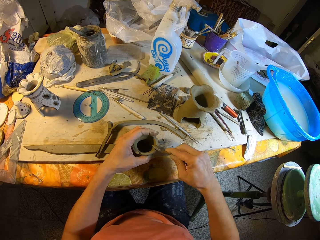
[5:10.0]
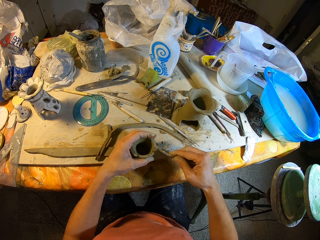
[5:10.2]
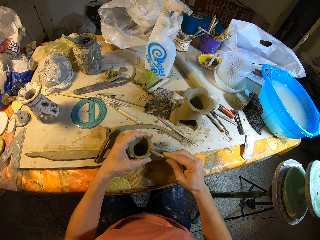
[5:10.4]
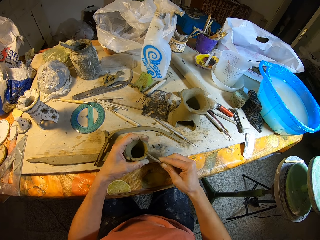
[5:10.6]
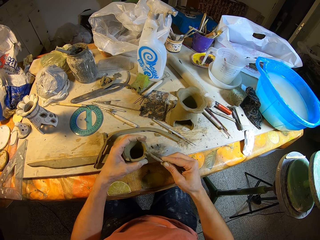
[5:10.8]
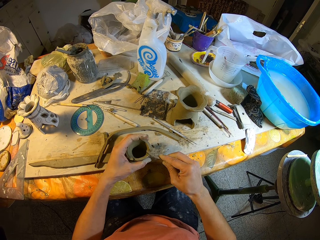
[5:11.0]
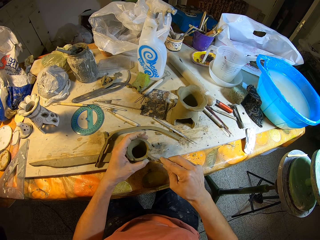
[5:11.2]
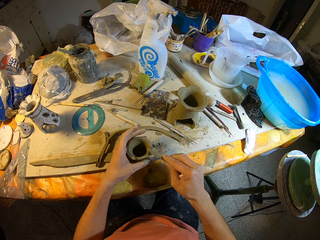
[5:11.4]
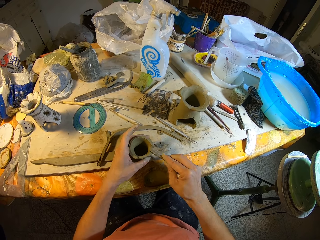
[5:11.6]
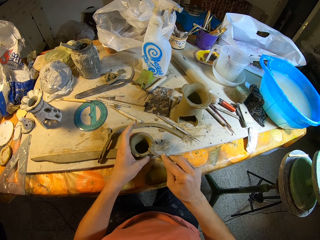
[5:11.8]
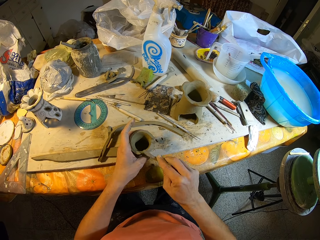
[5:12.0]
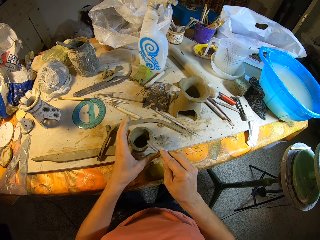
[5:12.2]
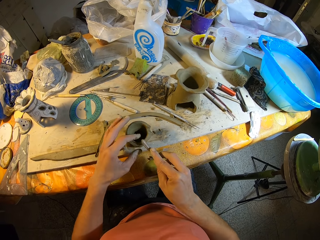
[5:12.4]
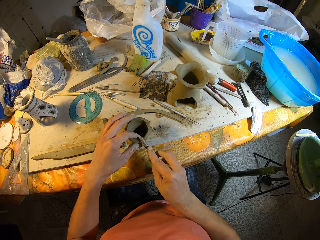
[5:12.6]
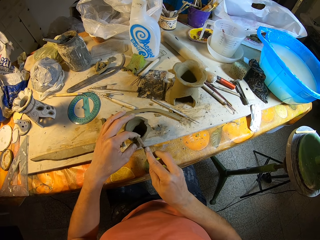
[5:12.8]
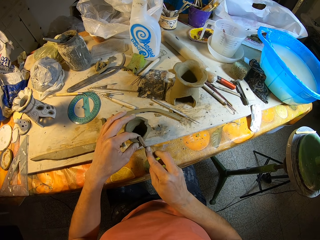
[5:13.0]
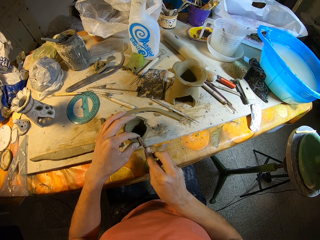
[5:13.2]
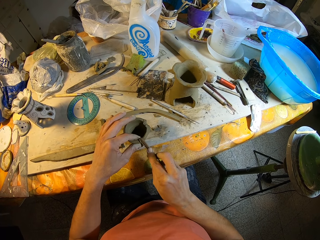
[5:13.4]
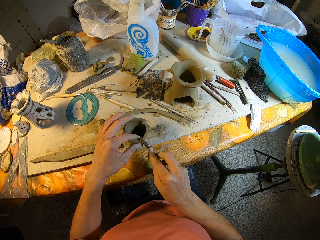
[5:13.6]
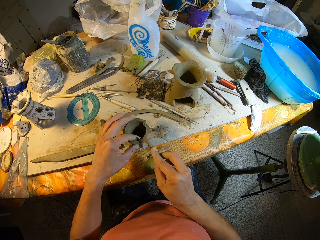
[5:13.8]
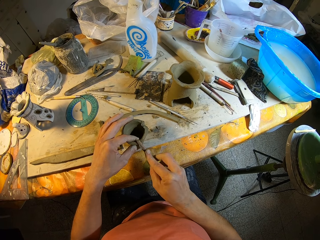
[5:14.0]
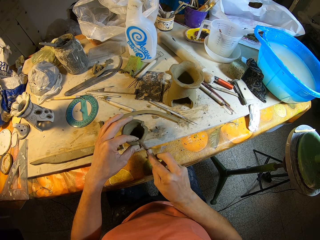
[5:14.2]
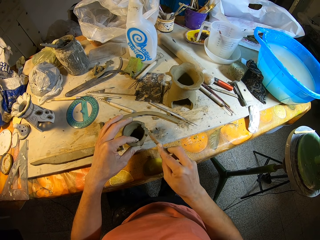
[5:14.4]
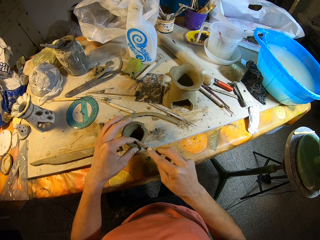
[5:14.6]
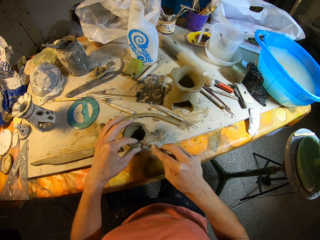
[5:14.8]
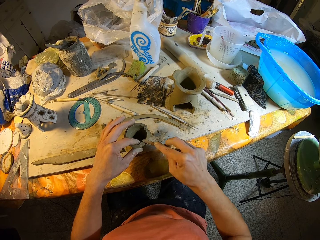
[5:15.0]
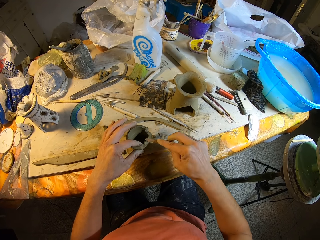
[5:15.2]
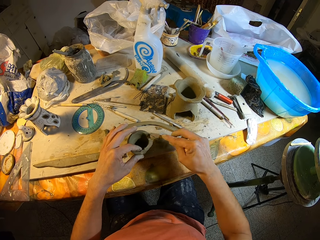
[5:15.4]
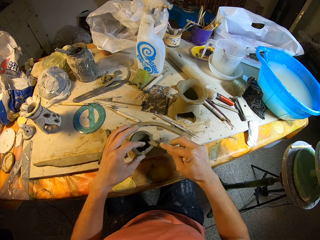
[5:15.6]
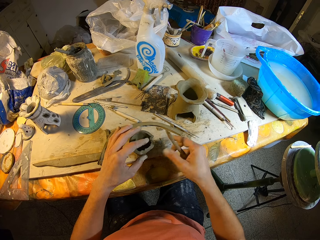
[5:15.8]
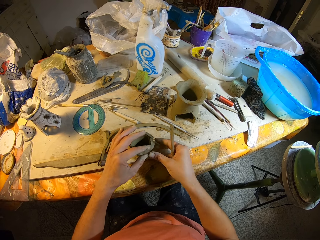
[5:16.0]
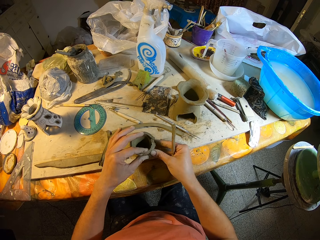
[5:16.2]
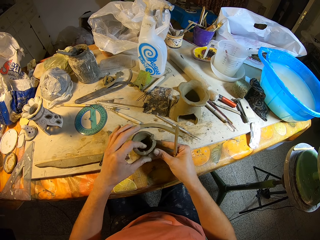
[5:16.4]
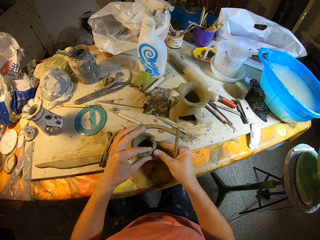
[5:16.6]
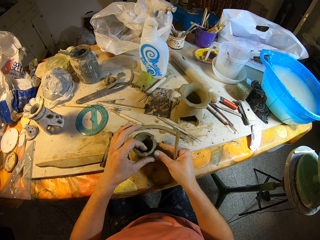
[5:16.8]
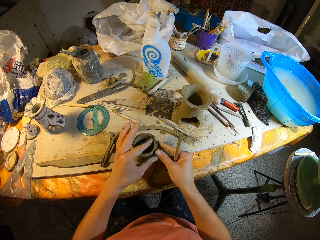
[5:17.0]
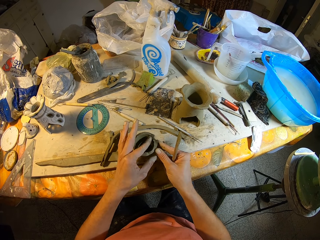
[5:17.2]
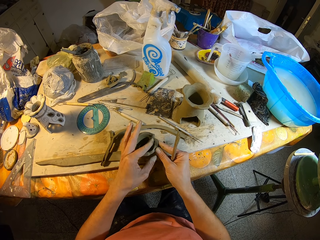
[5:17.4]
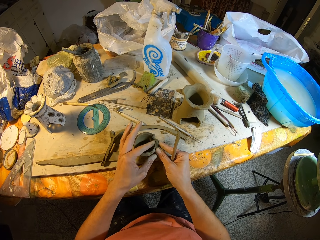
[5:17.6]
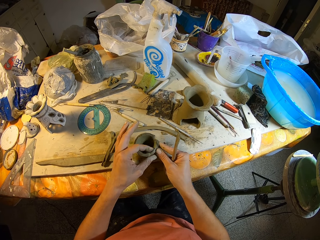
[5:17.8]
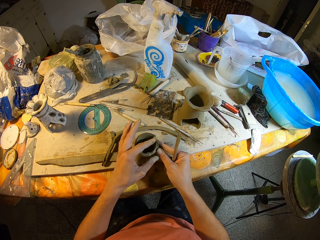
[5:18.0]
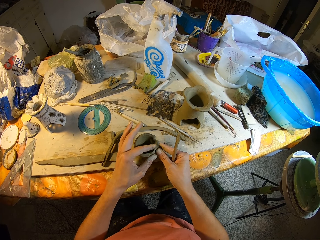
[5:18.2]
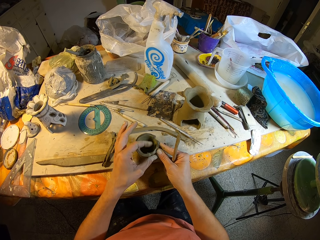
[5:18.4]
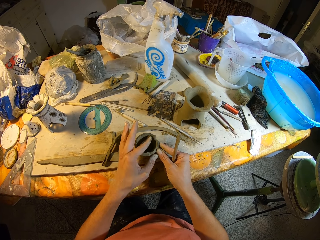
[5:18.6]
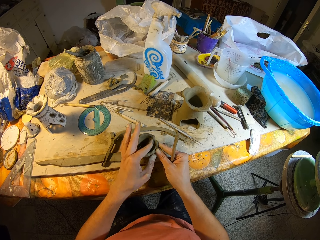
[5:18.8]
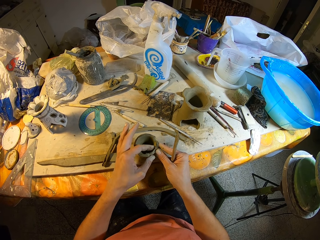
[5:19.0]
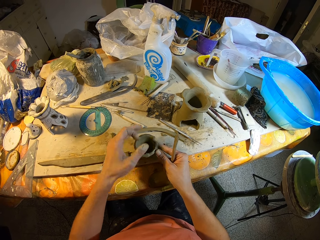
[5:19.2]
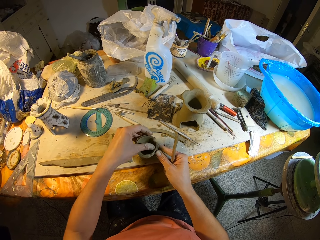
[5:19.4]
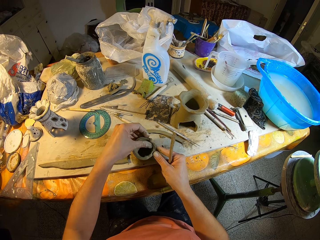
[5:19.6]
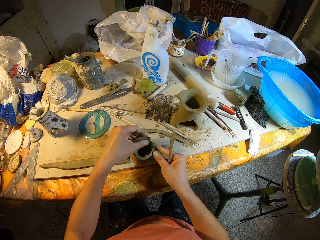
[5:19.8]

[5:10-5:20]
The camera wearer holds the cup sand mold with her right hand. She smoothens the sand mold on the table with her left hand.

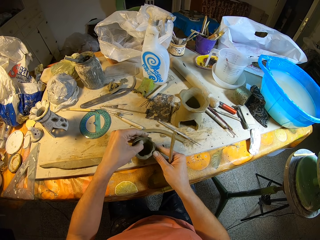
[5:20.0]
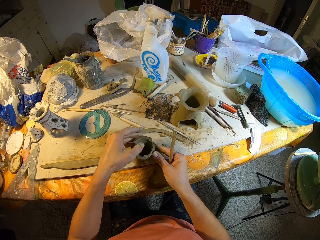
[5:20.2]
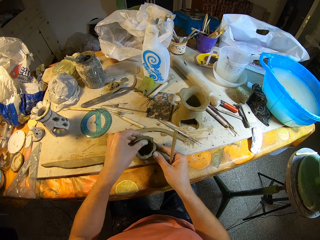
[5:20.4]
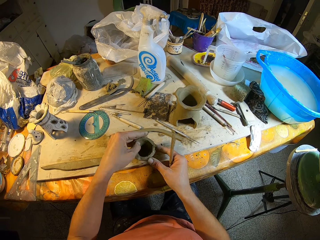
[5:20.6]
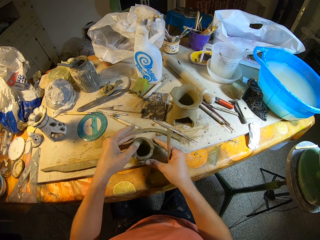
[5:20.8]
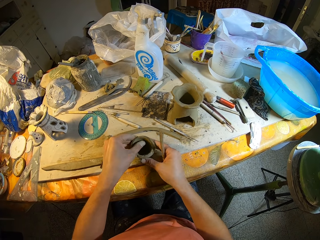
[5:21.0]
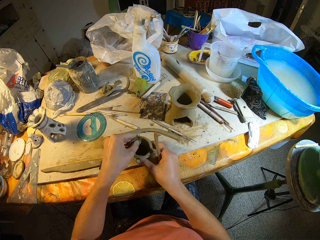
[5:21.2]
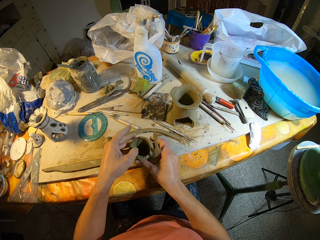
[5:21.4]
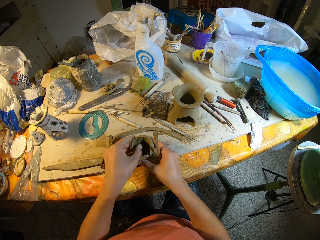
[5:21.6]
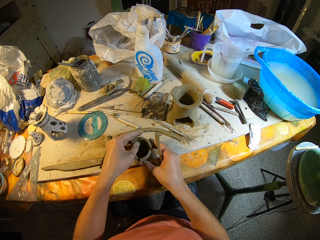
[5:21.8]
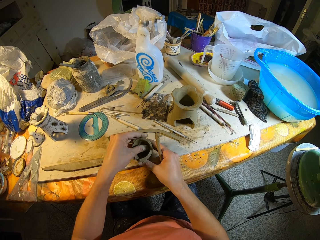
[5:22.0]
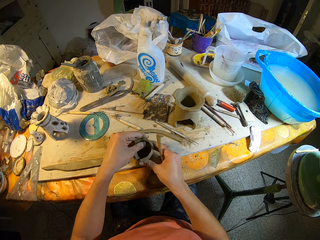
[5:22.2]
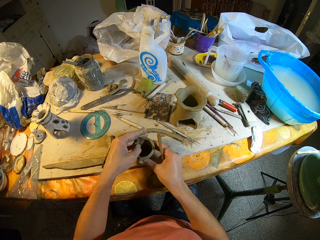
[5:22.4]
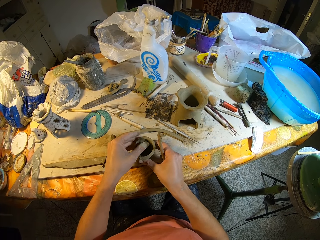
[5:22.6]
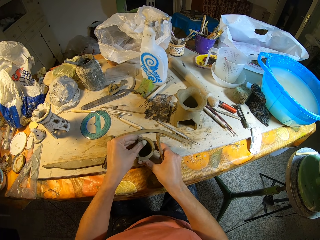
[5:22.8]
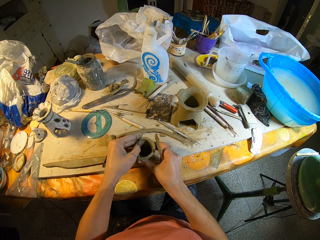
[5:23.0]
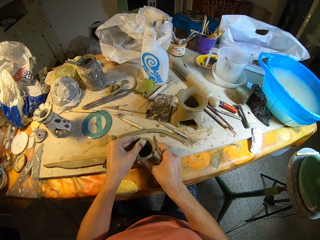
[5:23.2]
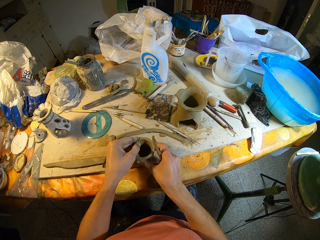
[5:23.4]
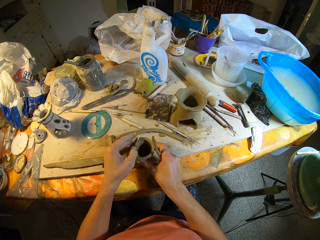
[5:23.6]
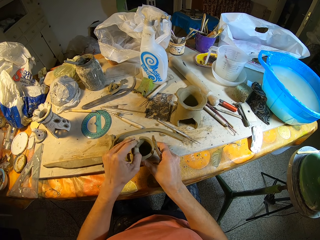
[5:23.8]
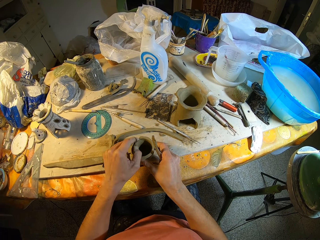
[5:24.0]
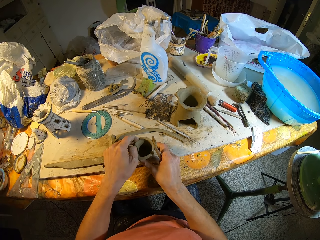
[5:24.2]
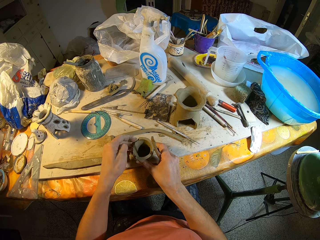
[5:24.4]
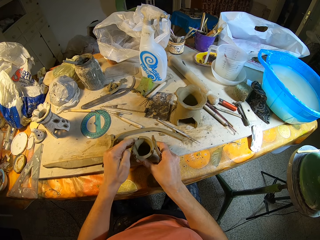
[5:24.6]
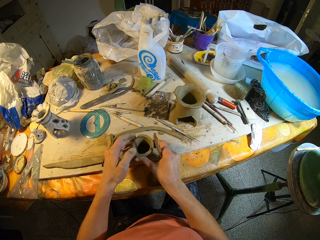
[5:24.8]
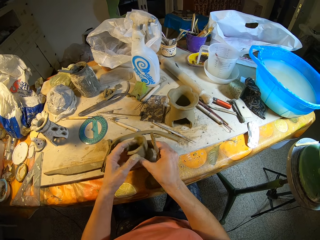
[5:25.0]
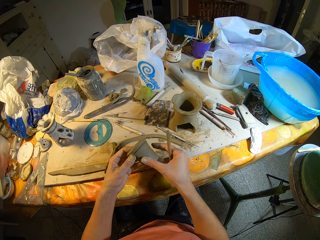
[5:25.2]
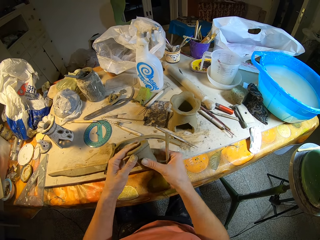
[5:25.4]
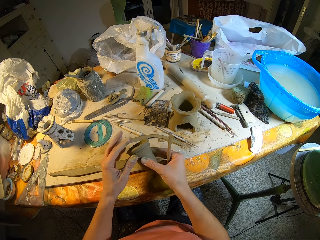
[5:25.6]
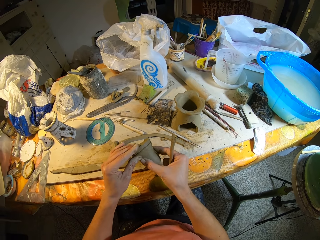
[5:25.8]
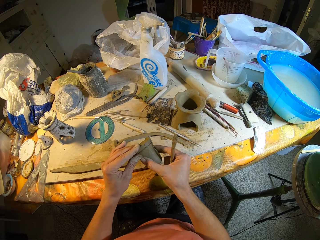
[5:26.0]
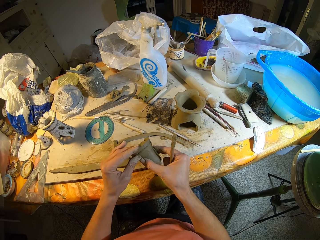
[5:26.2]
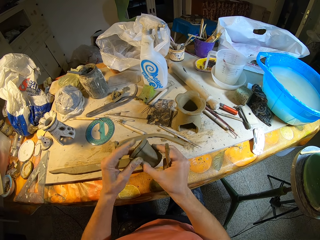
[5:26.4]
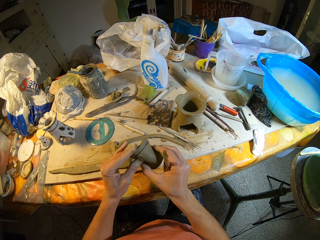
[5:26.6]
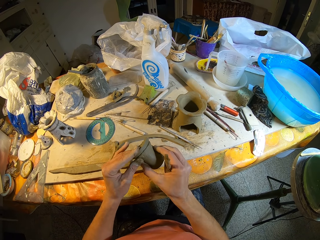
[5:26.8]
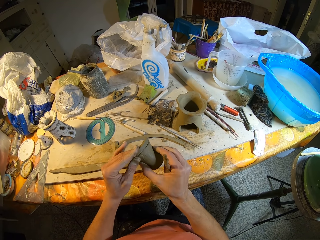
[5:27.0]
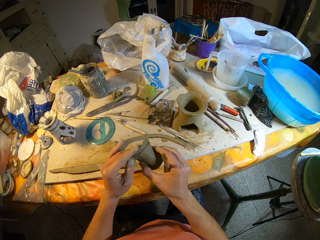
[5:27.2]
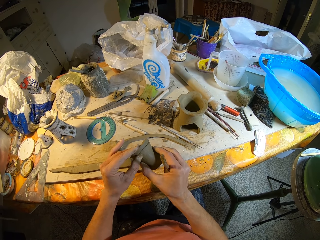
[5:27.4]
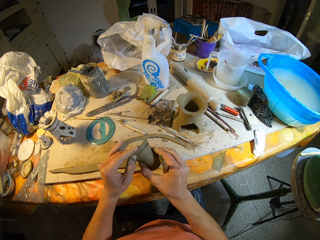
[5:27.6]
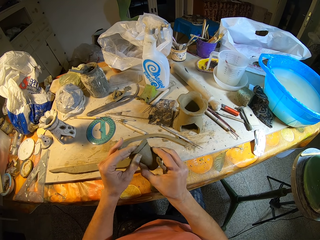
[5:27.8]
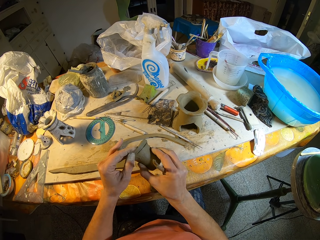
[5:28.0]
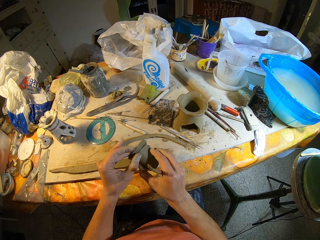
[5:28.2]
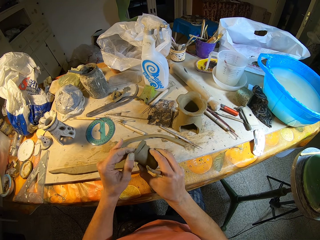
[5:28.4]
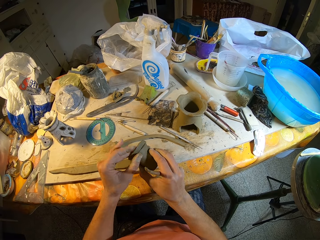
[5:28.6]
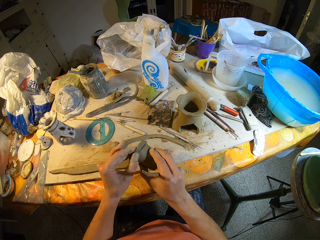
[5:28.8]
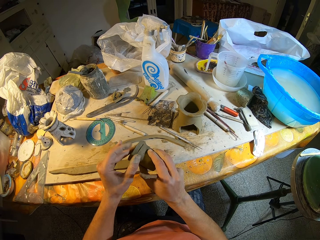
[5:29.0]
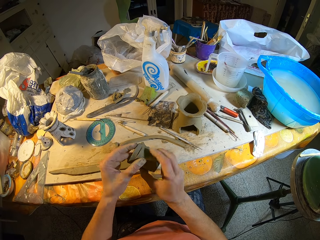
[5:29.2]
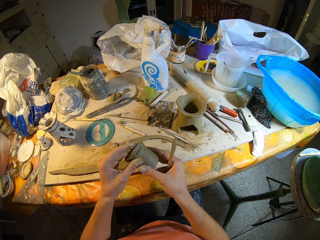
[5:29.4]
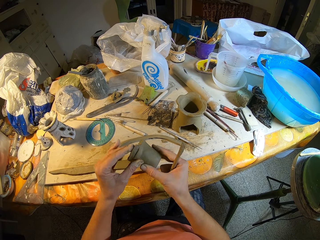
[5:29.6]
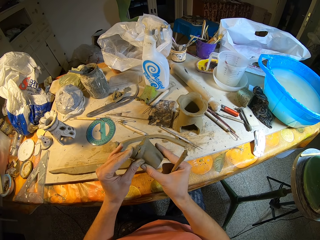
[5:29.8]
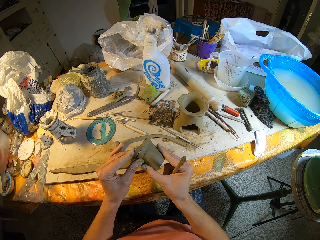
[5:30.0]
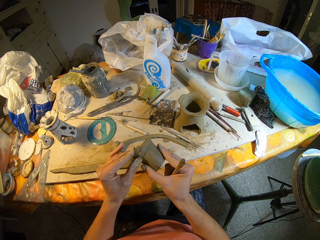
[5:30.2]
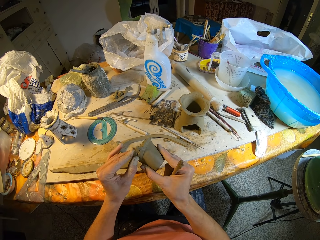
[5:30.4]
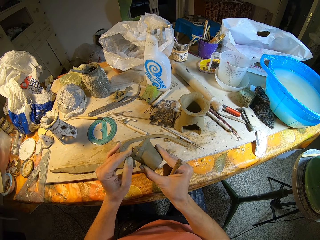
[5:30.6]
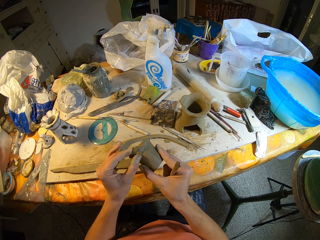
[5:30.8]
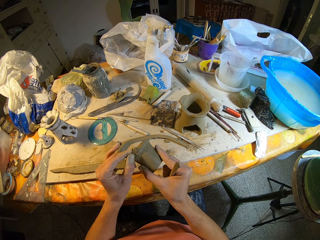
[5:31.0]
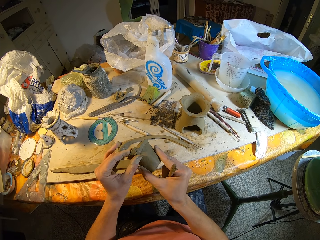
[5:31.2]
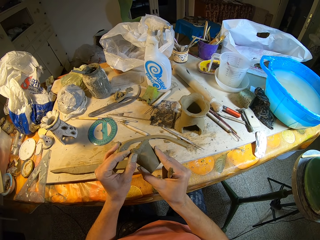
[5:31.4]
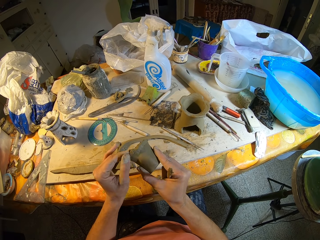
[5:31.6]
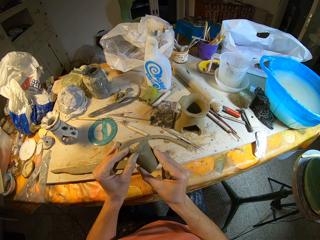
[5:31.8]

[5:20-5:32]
The camera wearer rotates the structure on a table. He molds the structure with his left hand. He lifts the structure from the table. He molds the structure with his left hand.
